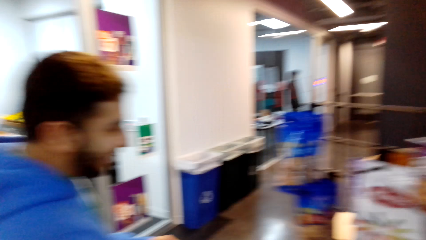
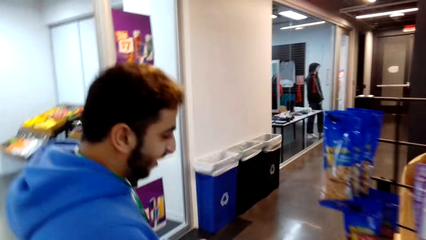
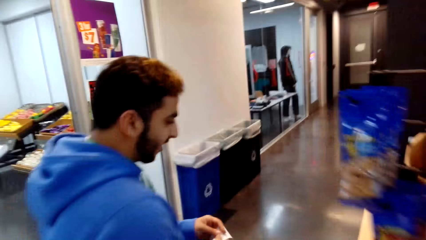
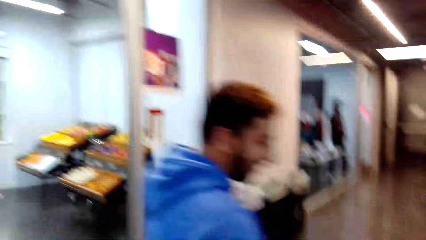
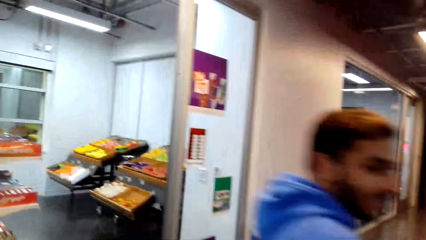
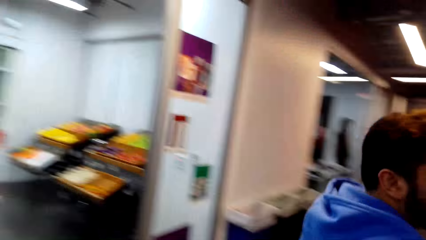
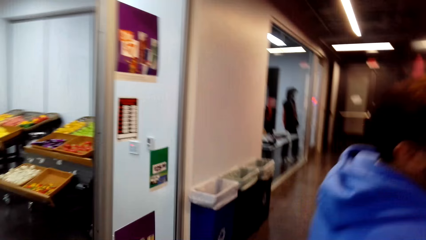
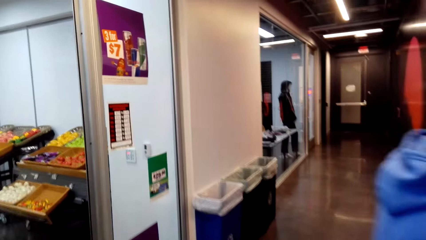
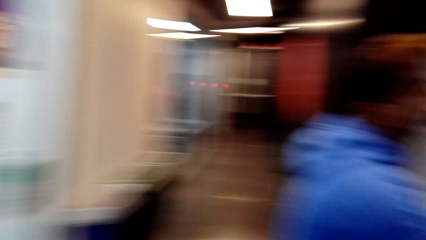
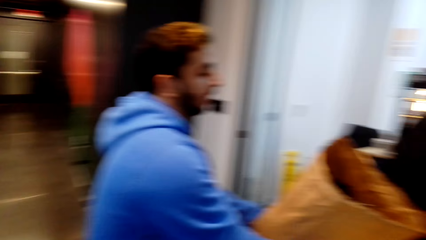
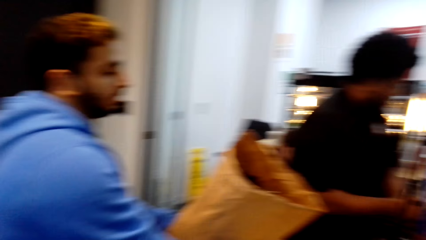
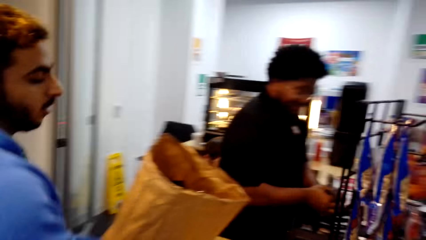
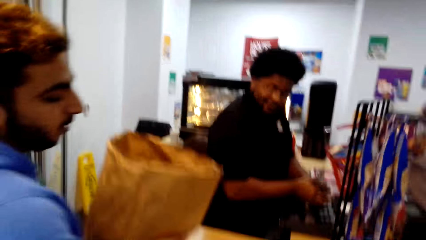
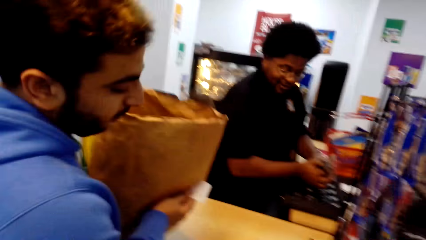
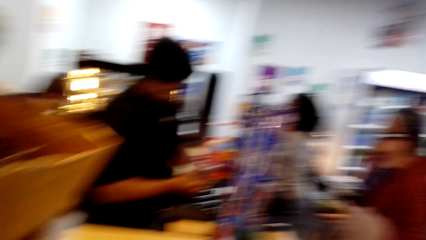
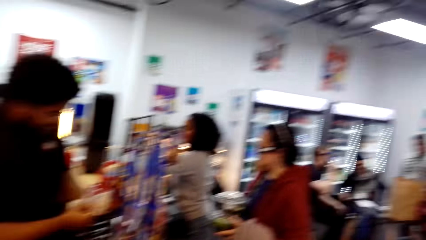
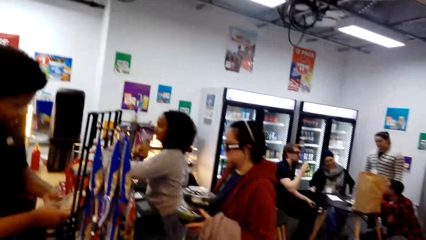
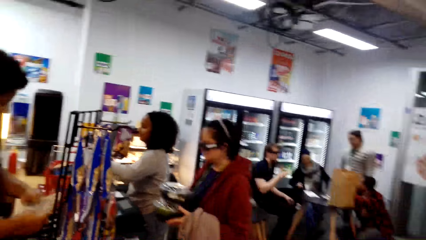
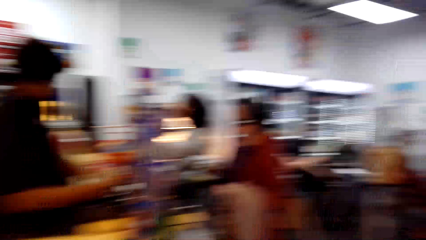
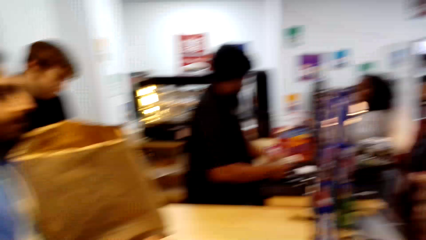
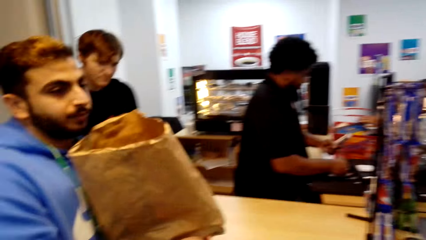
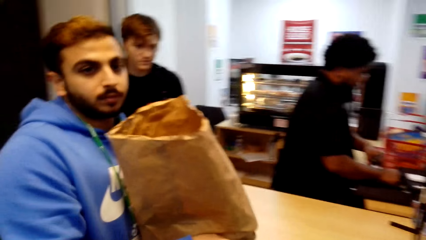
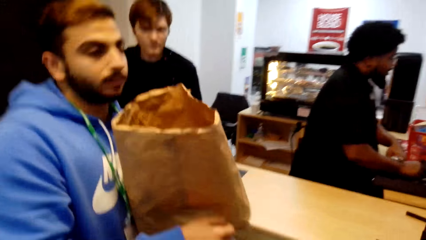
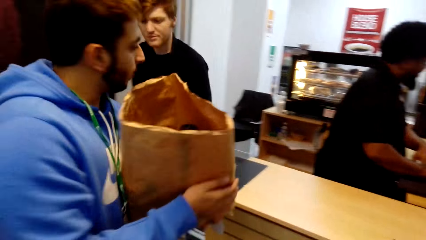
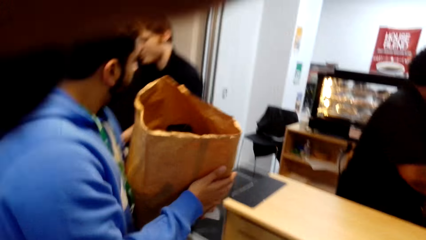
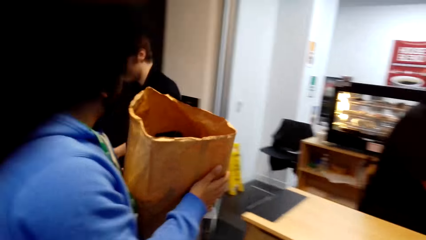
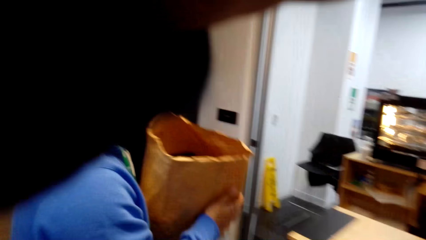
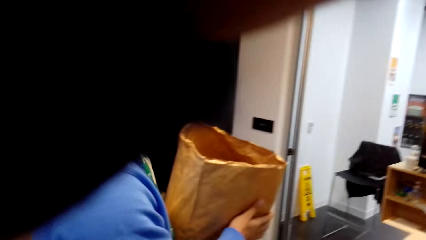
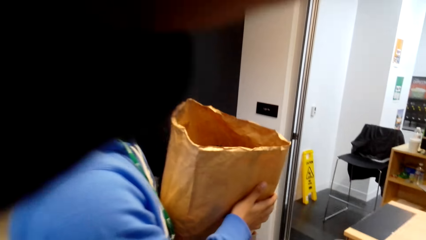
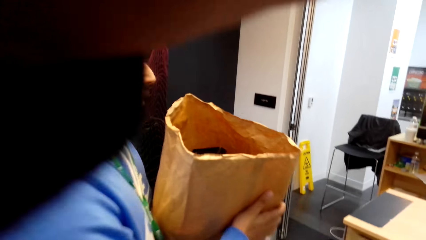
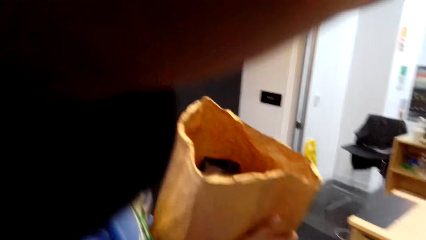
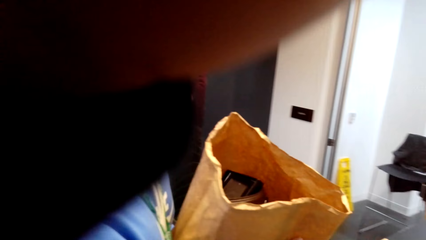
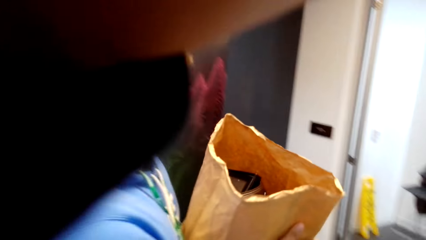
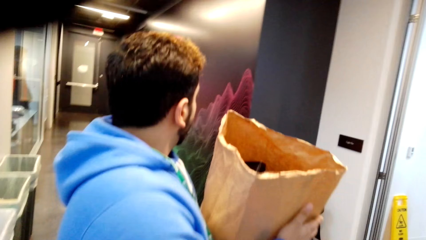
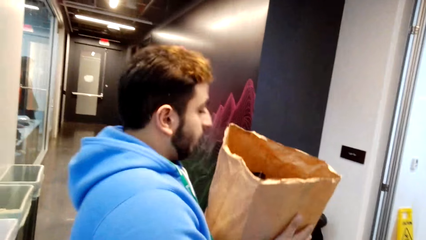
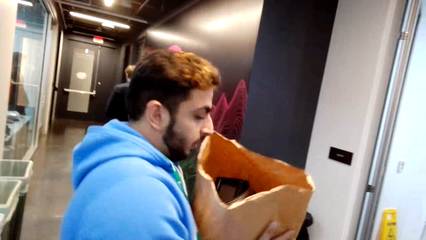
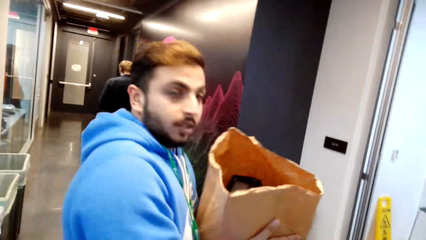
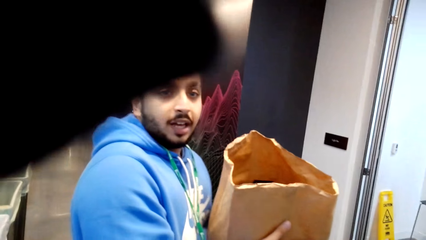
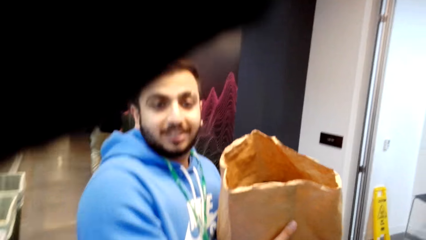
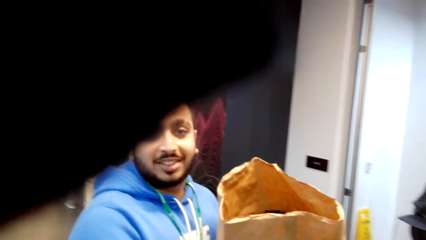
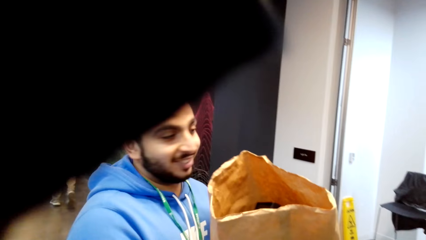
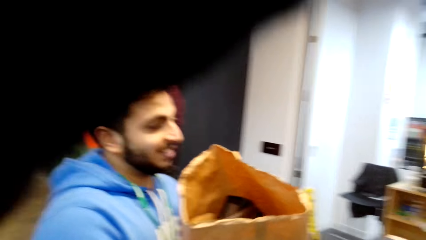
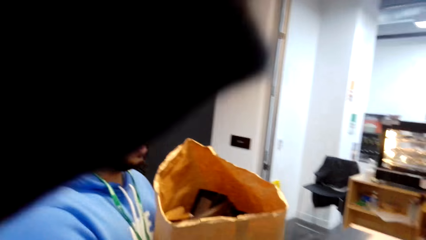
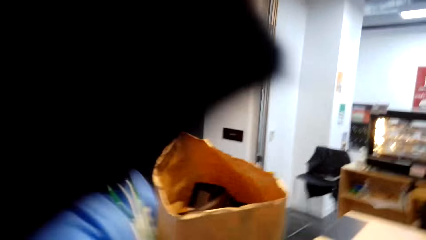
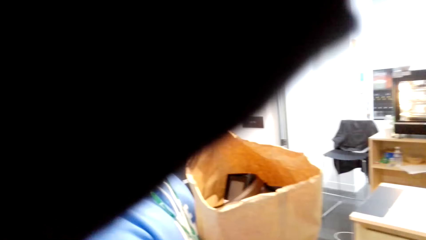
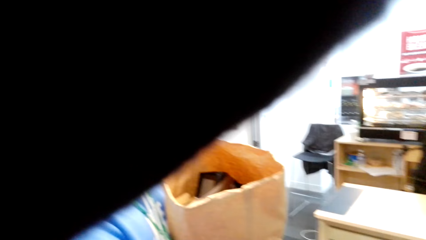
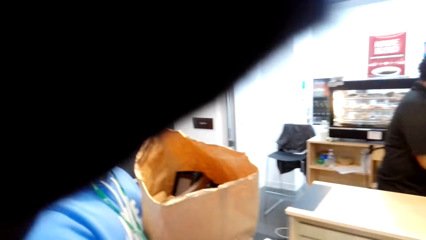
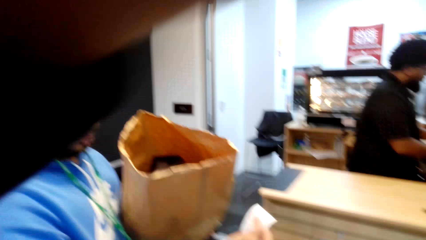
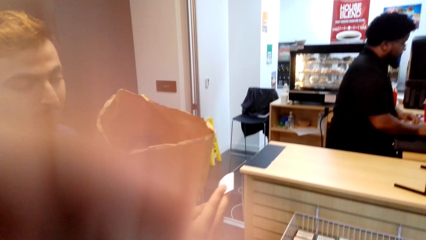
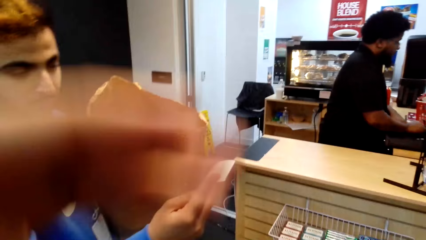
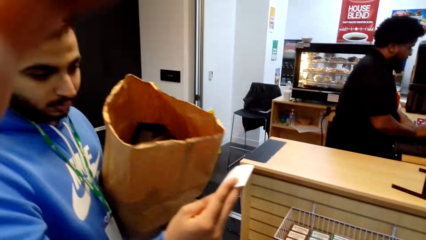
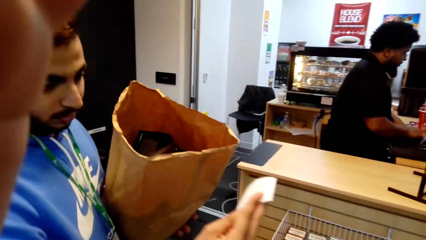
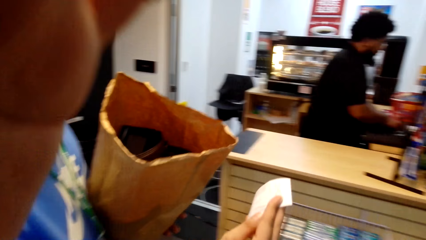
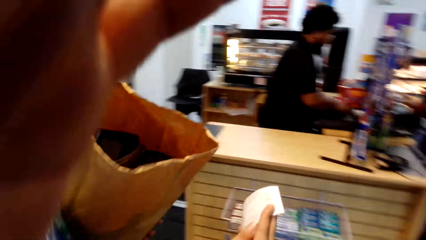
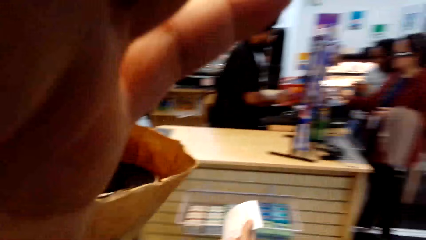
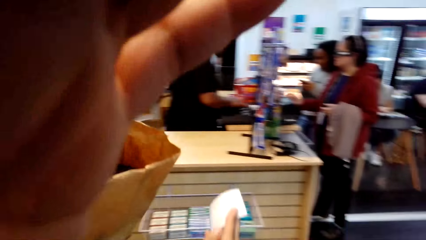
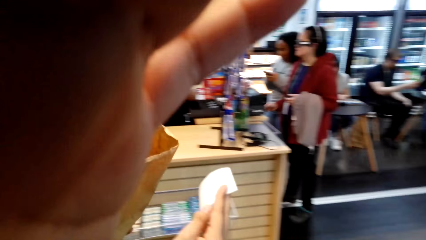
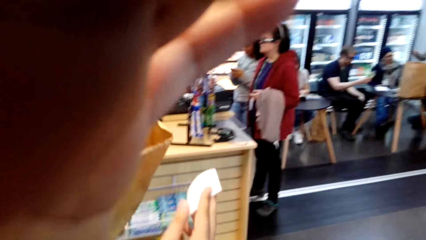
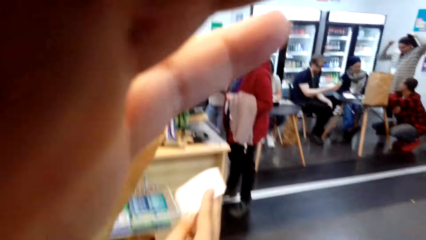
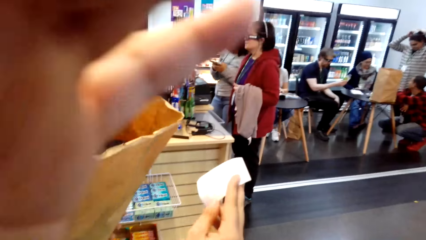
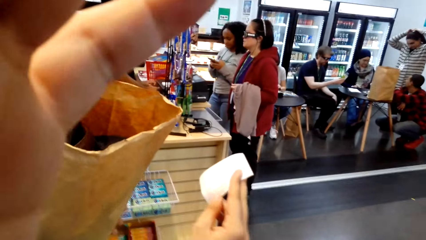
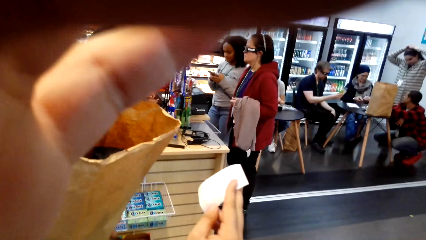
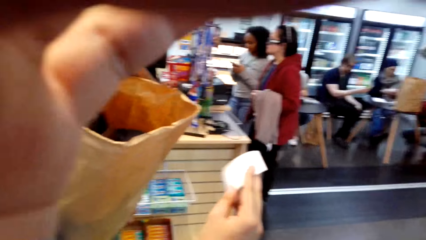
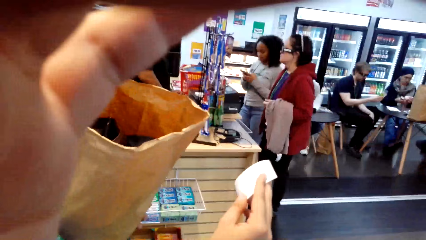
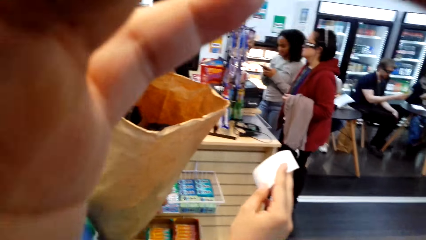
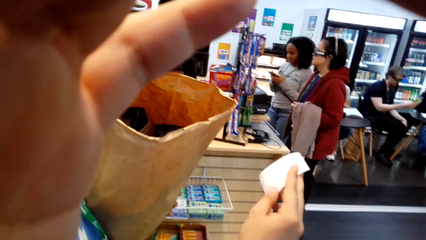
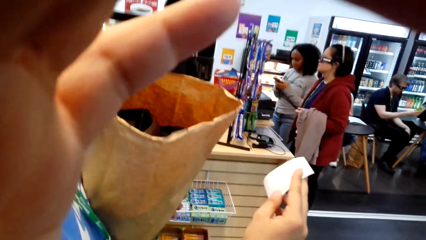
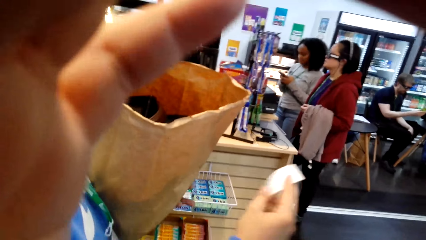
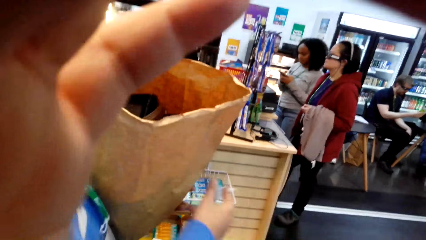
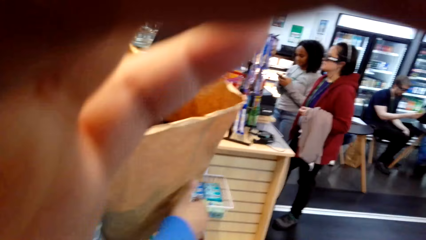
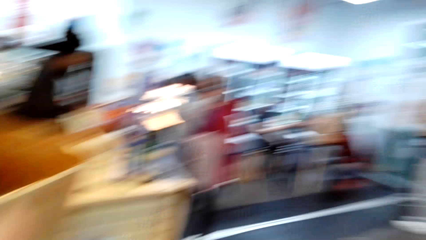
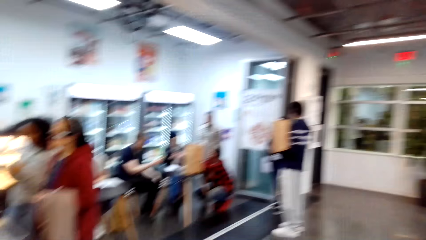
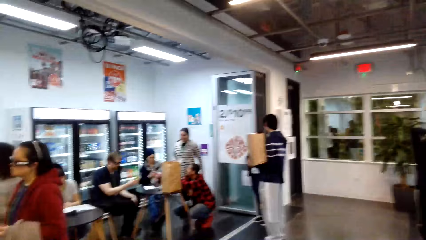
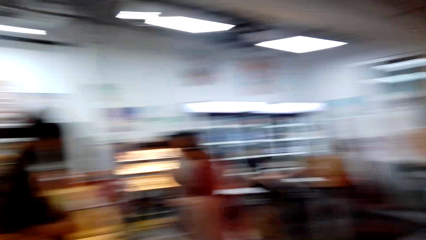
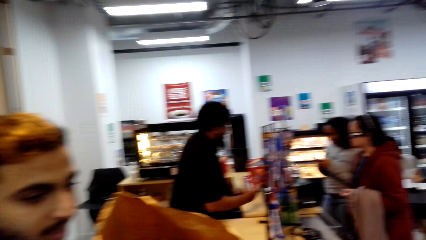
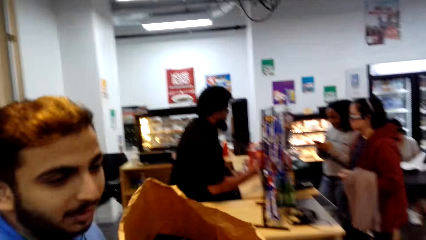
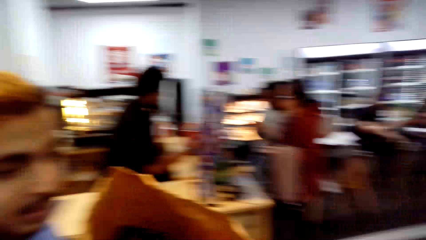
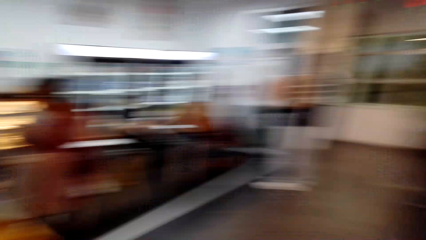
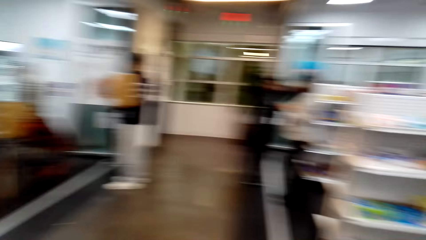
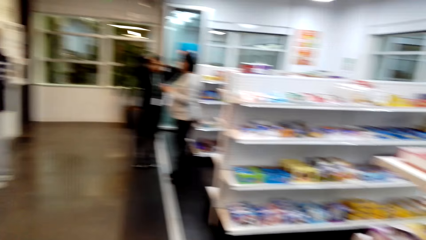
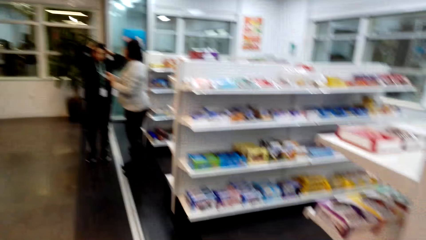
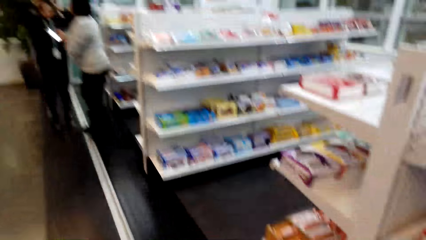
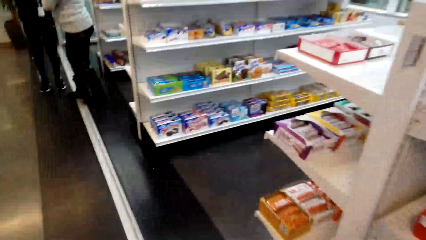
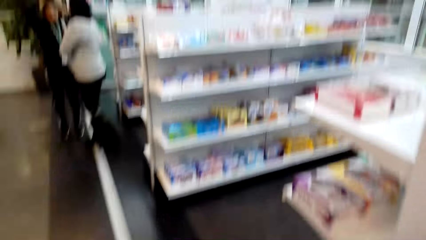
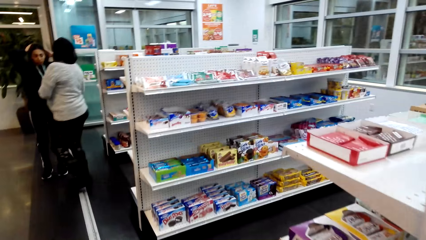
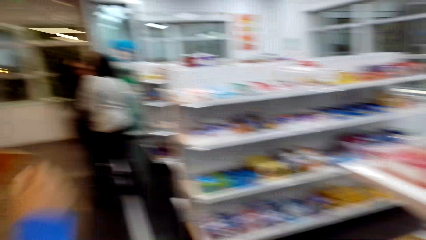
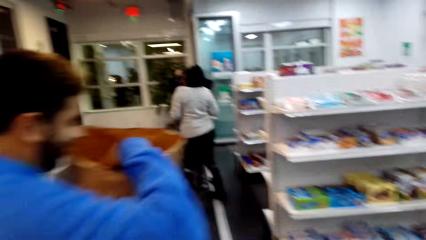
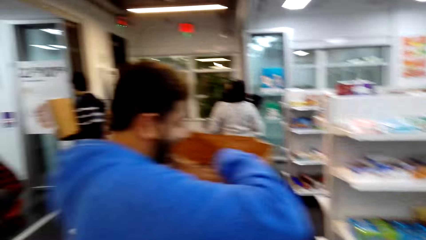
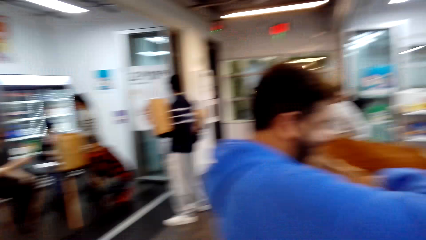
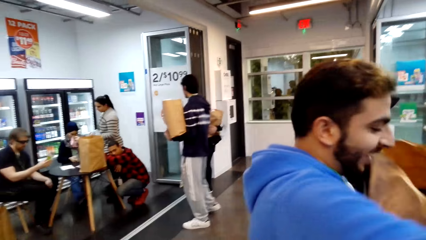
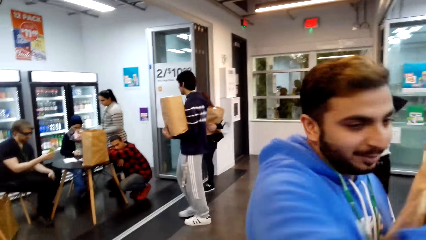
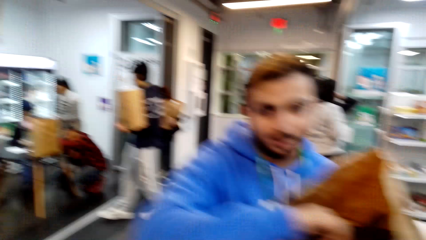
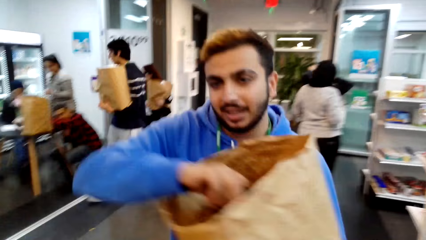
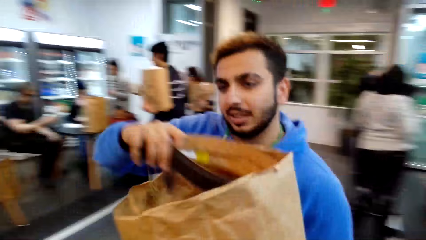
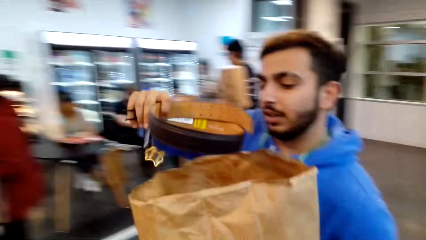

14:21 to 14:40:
The camera wearer looks around. A man takes the paper from the table. The camera wearer dialogues with the man. They touch something. They hold the camera. The man checks the receipt. The camera wearer looks around.
